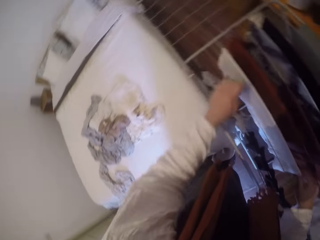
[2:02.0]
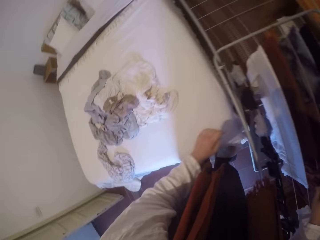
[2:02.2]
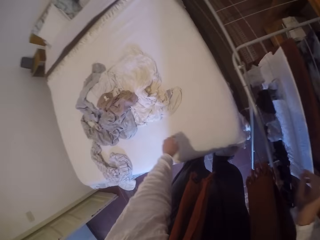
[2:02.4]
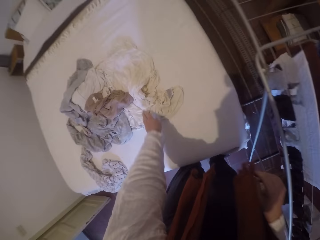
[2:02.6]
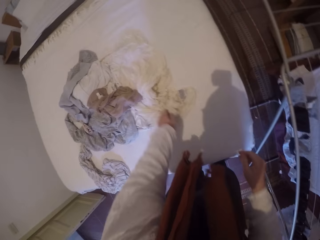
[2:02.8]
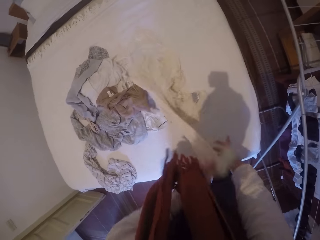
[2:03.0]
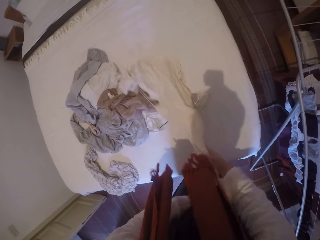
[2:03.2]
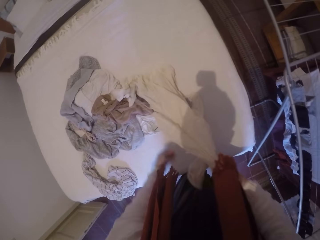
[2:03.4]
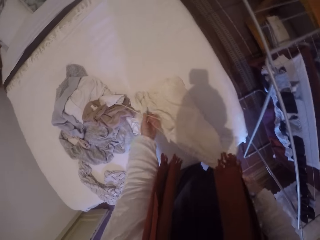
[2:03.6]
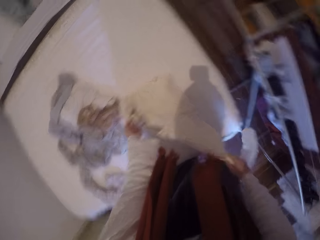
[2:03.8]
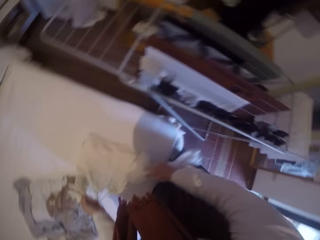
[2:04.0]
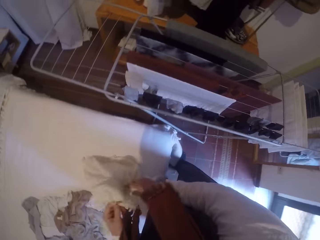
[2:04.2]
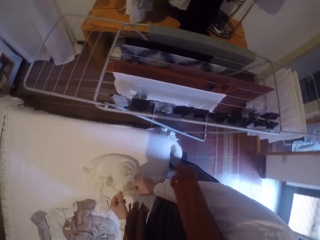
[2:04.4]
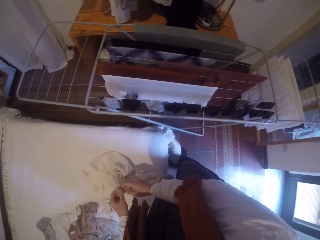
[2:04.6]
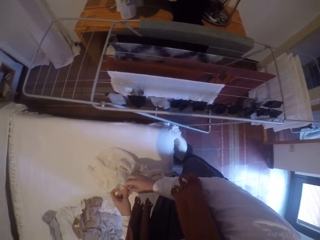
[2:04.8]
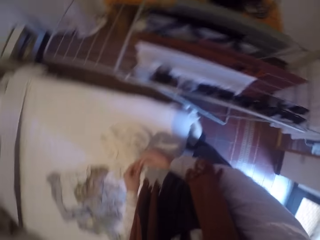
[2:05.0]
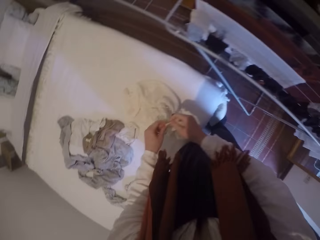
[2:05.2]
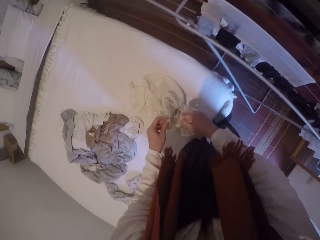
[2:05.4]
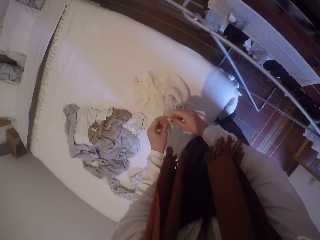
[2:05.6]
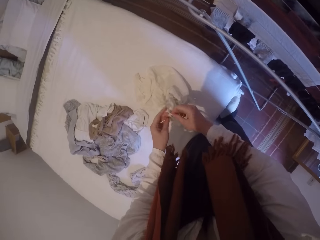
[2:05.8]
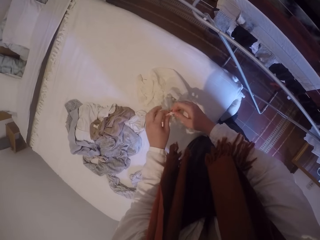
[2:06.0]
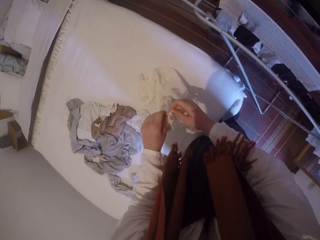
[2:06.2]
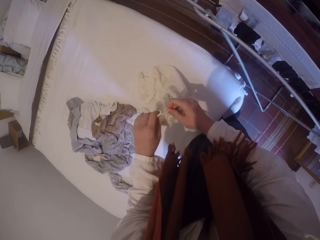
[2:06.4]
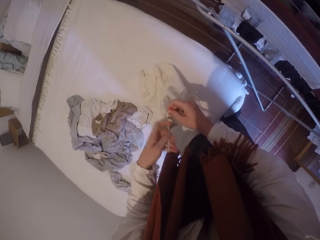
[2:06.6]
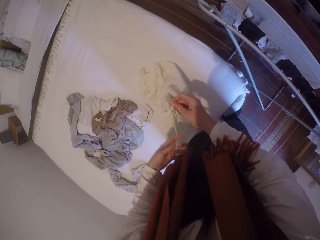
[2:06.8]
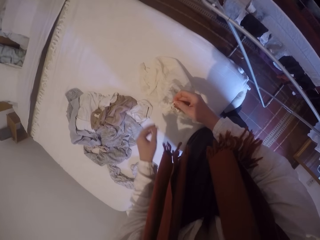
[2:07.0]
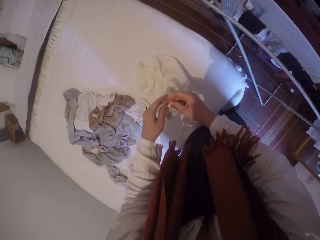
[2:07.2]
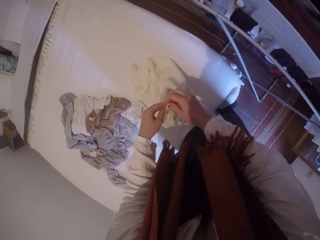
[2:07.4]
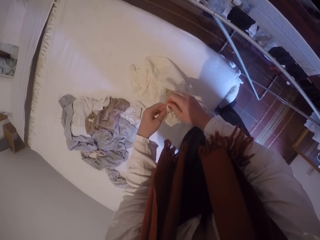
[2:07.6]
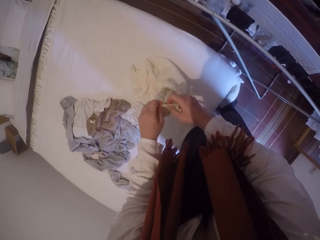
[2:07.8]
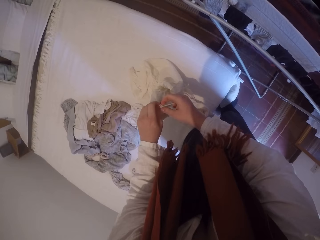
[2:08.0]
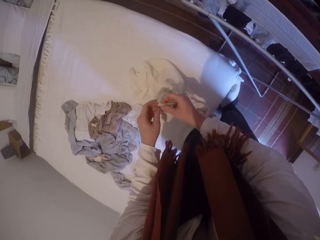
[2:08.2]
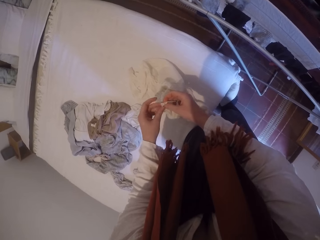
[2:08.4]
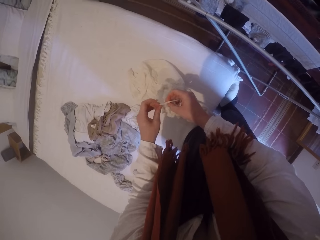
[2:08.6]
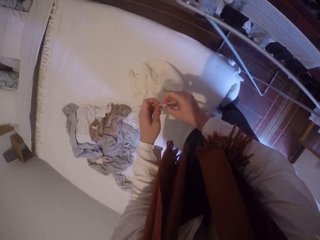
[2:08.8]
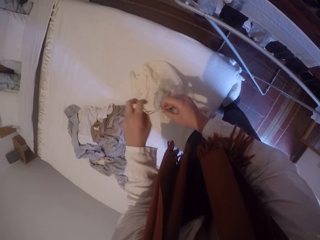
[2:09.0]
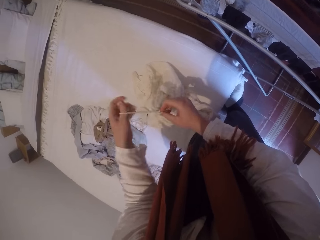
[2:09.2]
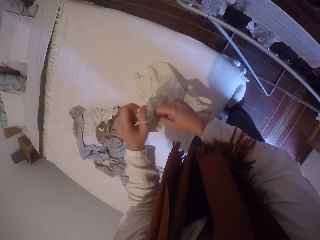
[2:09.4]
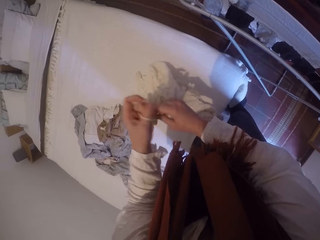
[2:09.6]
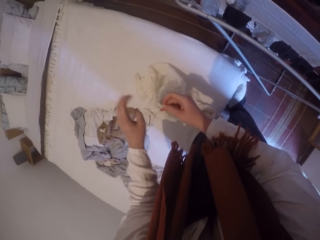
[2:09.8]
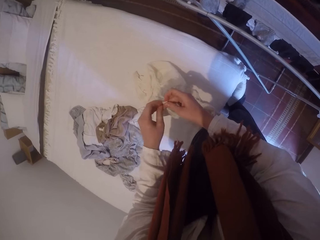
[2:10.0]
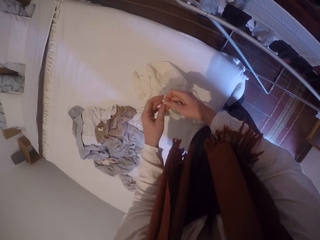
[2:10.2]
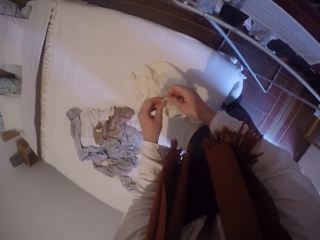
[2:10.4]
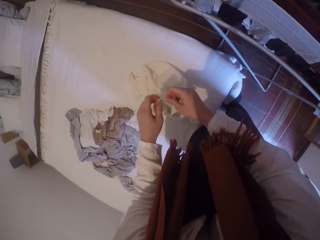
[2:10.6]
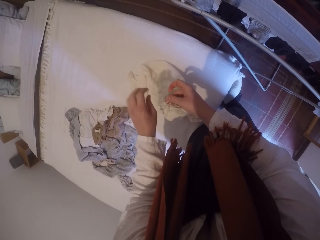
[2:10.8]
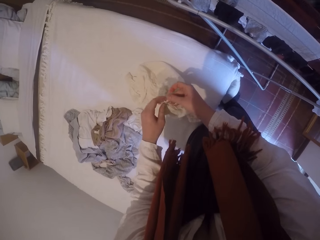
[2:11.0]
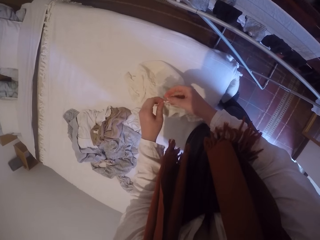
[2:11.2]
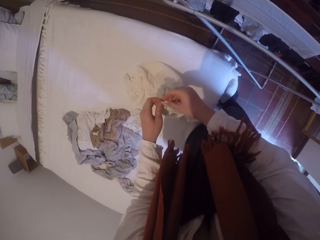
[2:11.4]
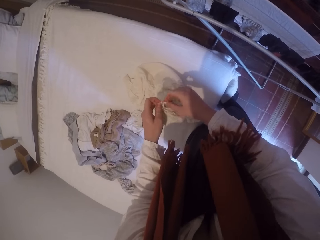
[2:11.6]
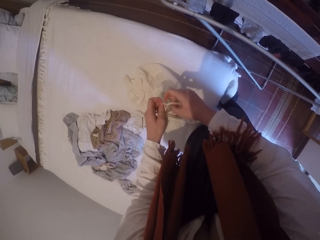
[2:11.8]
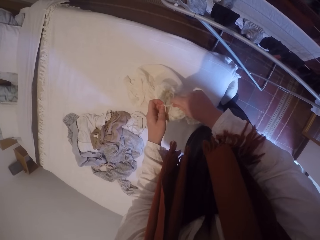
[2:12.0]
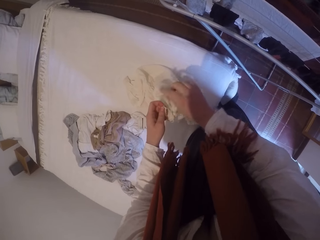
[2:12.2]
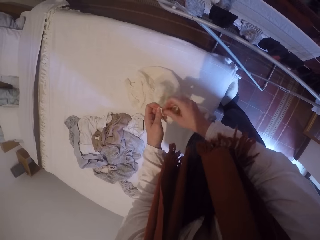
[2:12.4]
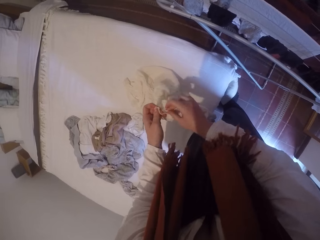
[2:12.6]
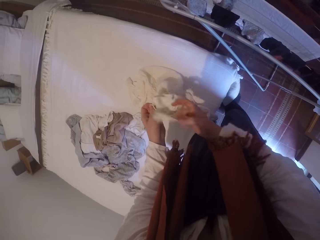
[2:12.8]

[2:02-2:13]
The camera wearer picks up a cloth from the bed. They adjust the cloth. They untie the cloth.

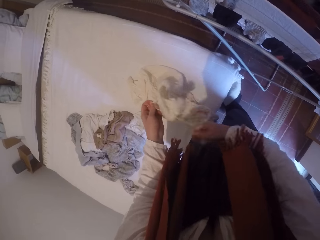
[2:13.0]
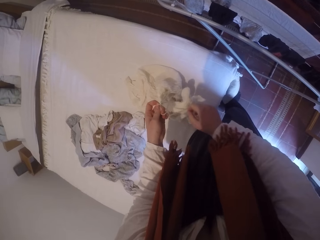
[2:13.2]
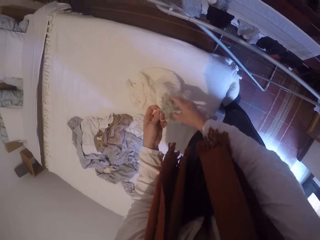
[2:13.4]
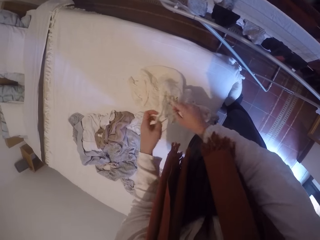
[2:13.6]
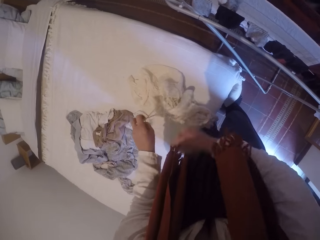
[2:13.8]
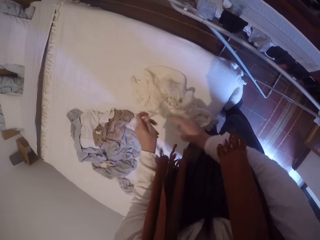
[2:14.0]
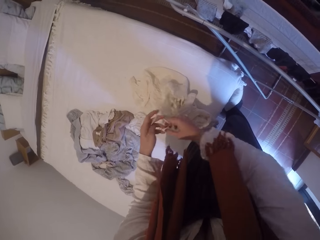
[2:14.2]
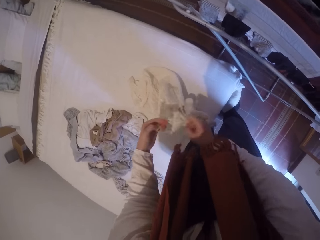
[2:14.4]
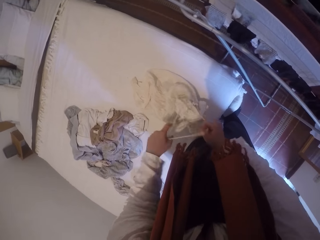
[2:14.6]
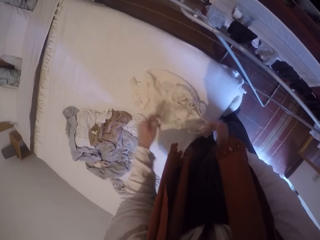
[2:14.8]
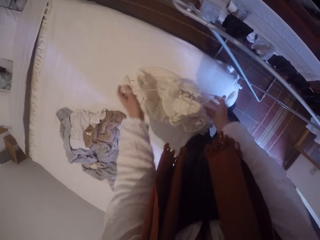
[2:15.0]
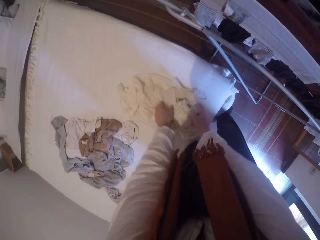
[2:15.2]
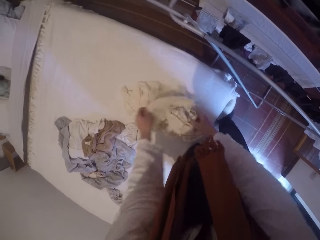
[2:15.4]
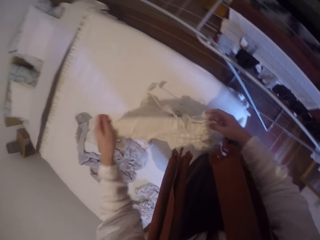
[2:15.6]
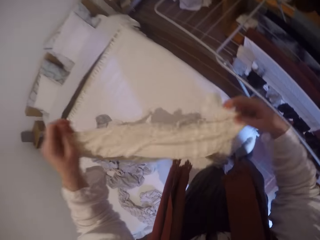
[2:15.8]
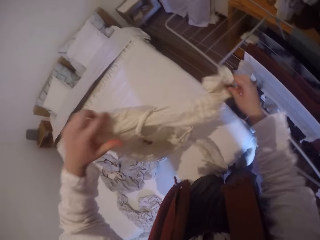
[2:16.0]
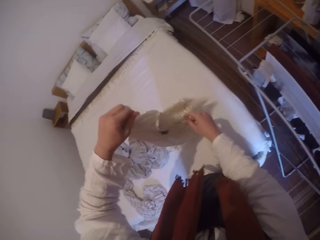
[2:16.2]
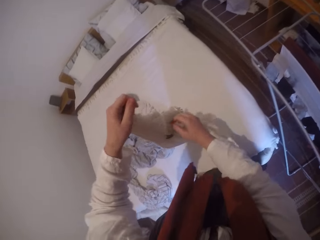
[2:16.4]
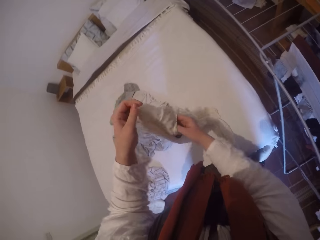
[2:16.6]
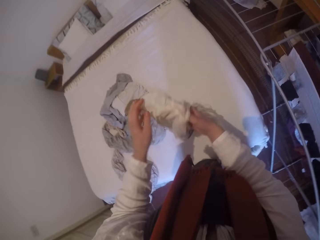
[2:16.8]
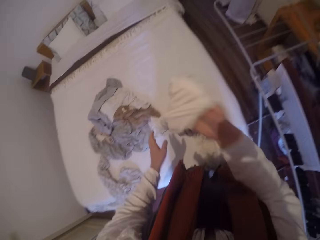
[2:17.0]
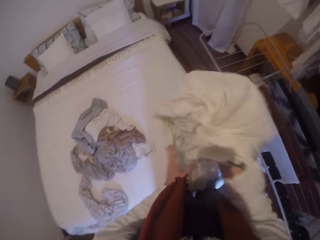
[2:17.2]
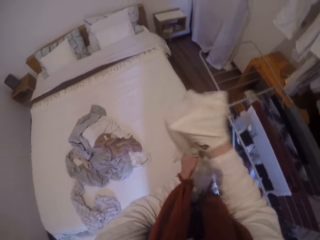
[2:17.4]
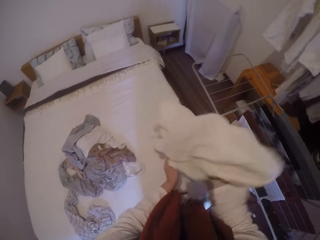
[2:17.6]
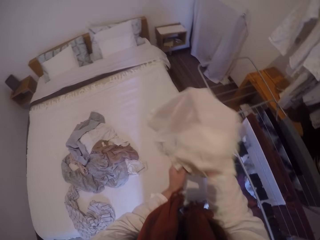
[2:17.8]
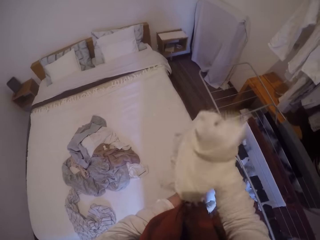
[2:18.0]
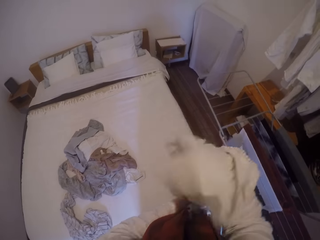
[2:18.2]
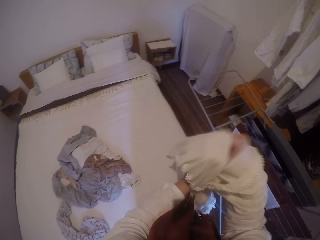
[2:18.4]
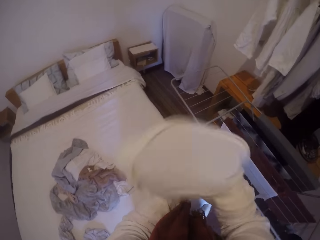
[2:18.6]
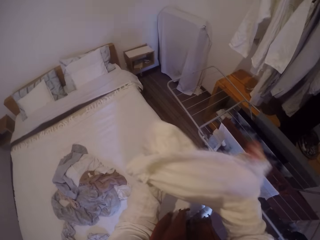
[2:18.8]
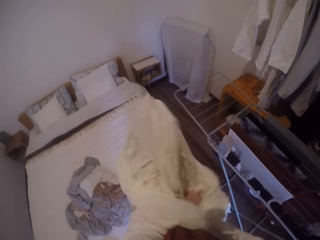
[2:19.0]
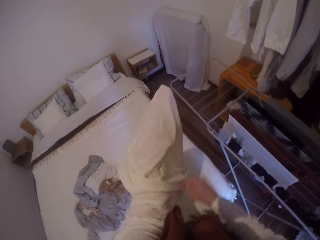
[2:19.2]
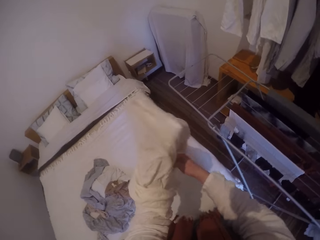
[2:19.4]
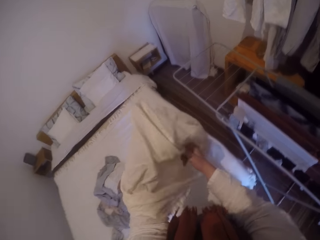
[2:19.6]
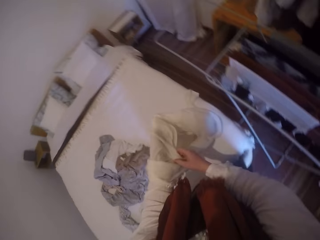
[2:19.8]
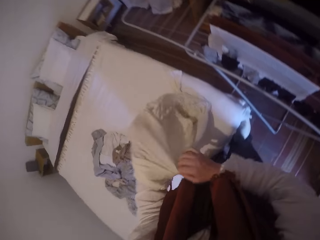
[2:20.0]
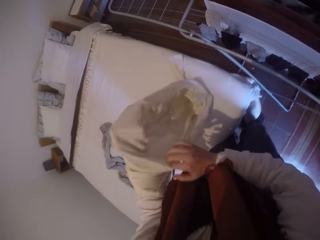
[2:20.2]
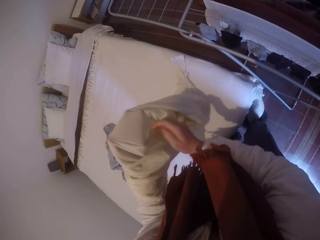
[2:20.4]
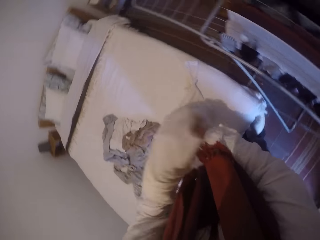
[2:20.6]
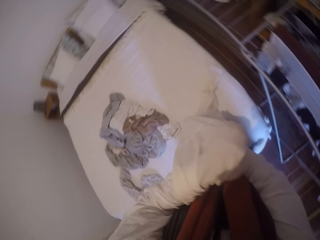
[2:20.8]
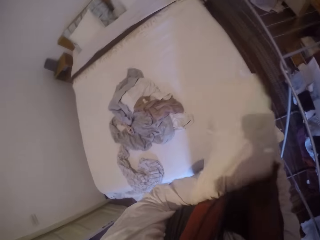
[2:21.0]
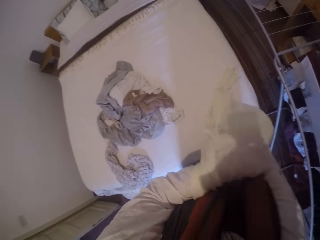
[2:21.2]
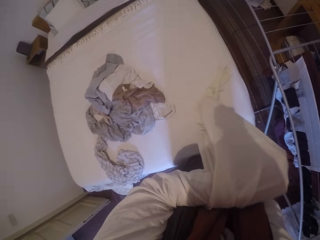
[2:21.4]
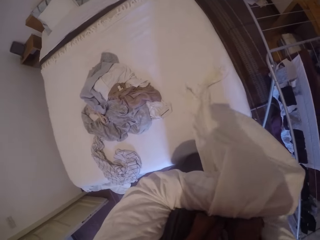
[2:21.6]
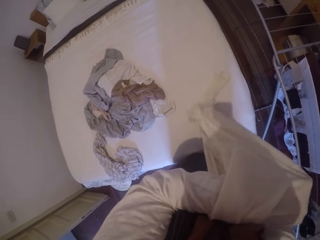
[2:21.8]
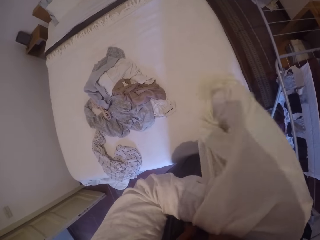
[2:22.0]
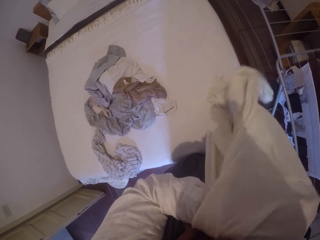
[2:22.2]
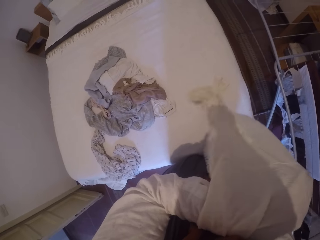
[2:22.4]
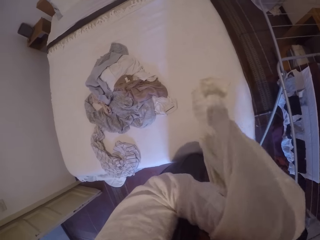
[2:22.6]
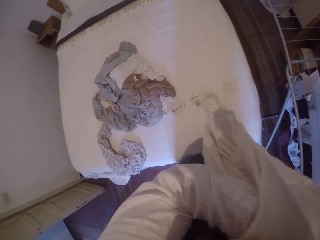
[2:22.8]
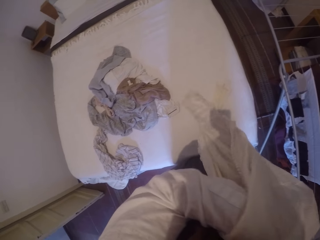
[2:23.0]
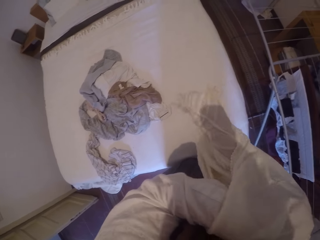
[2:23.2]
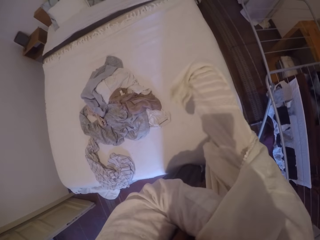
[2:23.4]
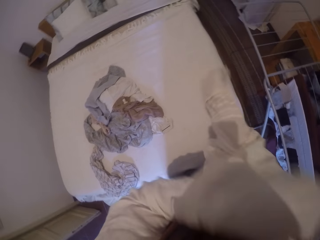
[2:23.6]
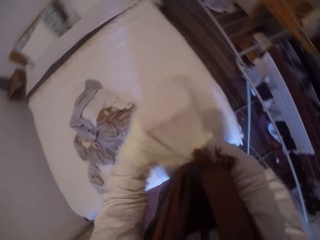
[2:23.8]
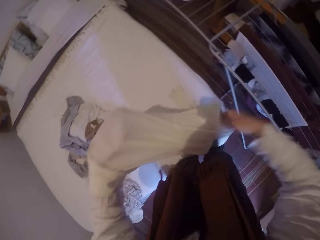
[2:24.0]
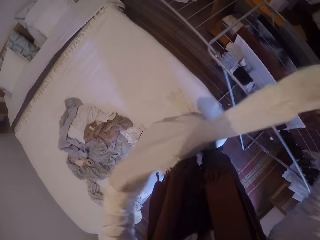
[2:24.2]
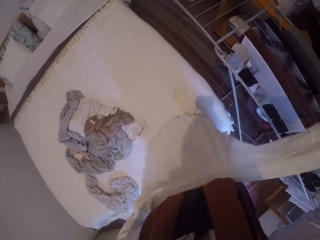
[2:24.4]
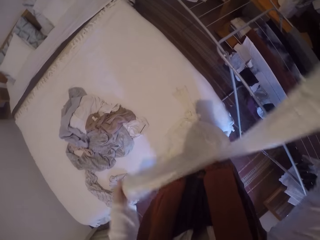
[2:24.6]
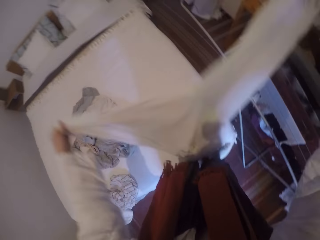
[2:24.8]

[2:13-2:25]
The camera wearer turns the cloth inside out.
